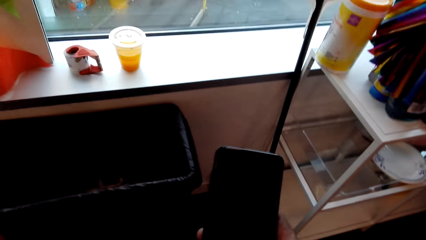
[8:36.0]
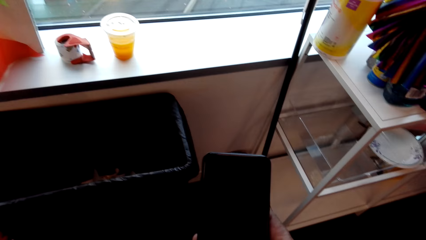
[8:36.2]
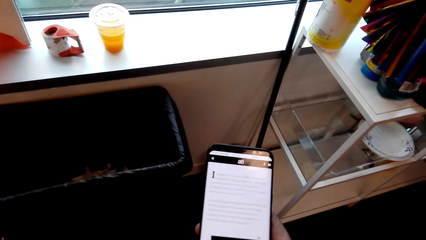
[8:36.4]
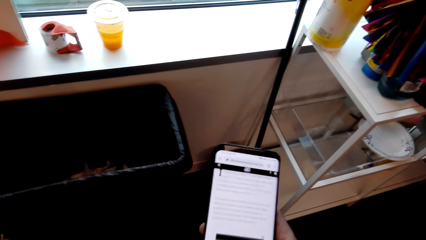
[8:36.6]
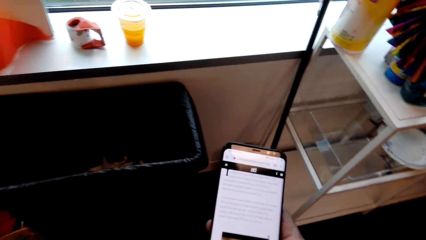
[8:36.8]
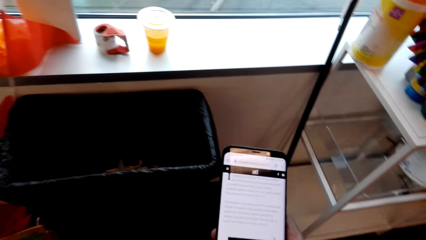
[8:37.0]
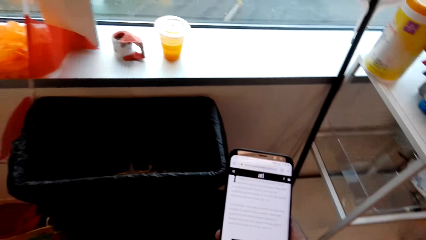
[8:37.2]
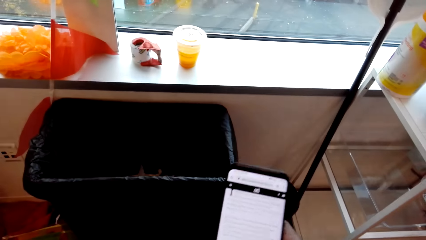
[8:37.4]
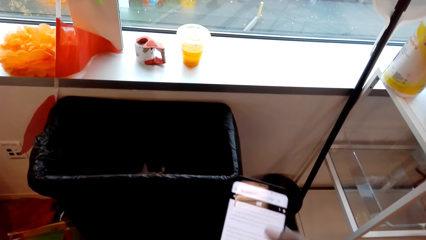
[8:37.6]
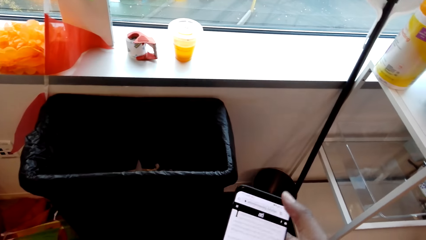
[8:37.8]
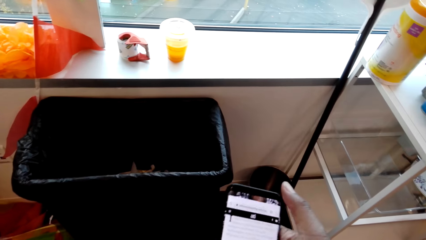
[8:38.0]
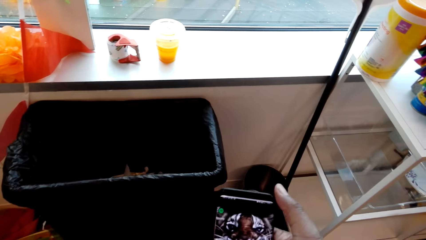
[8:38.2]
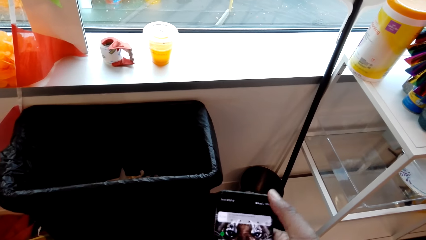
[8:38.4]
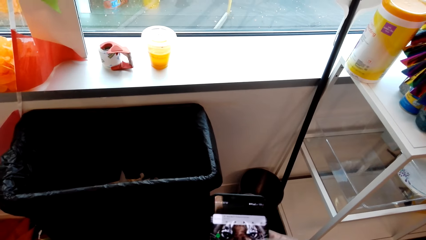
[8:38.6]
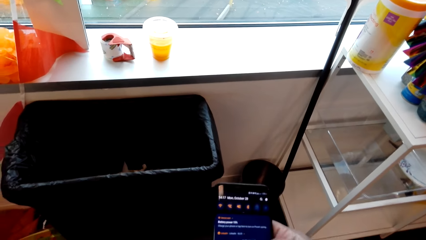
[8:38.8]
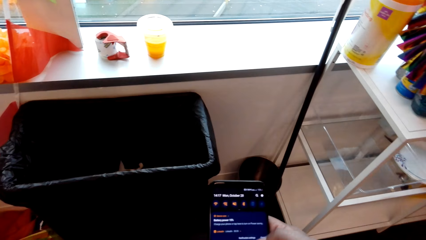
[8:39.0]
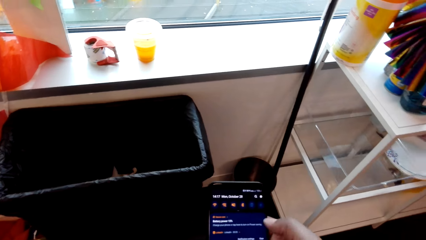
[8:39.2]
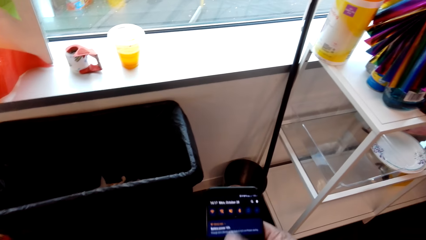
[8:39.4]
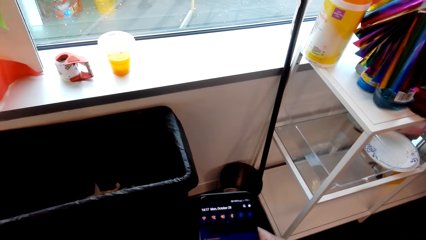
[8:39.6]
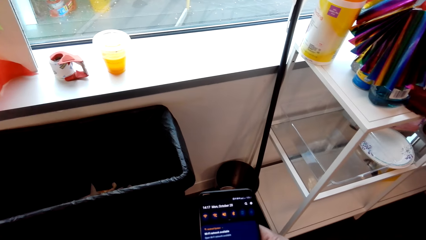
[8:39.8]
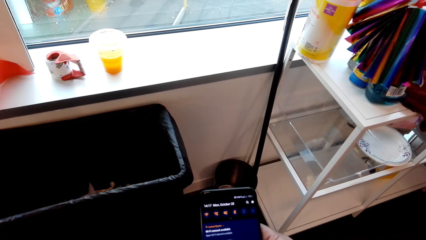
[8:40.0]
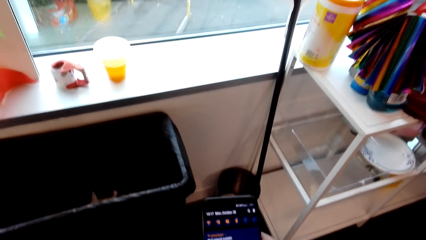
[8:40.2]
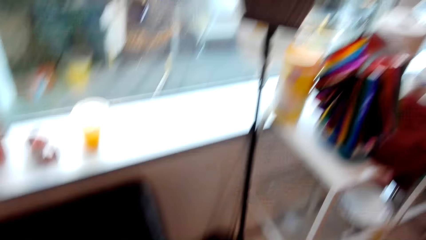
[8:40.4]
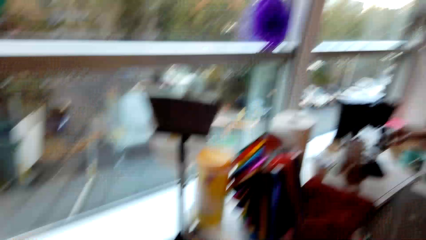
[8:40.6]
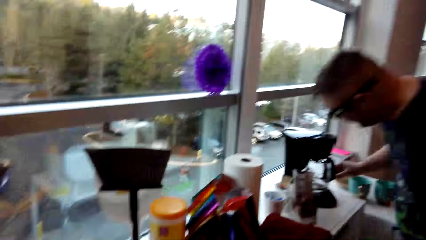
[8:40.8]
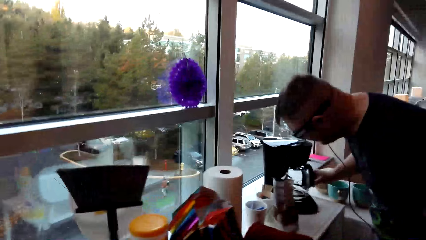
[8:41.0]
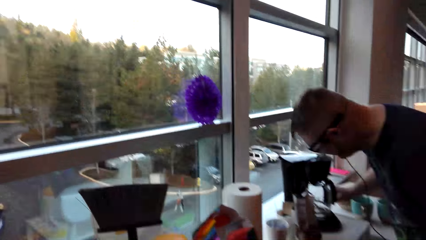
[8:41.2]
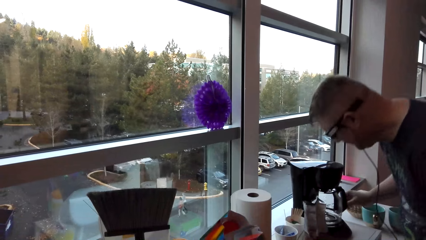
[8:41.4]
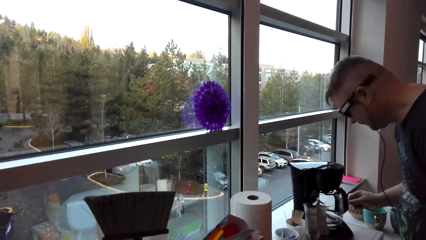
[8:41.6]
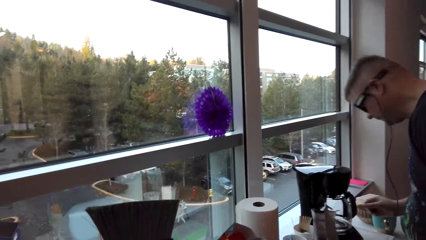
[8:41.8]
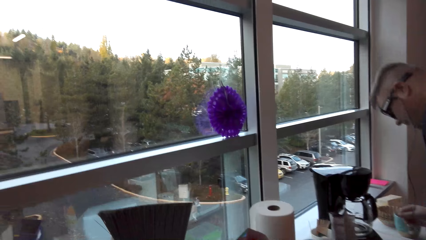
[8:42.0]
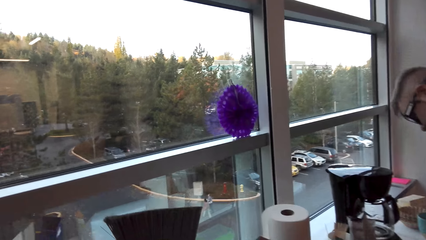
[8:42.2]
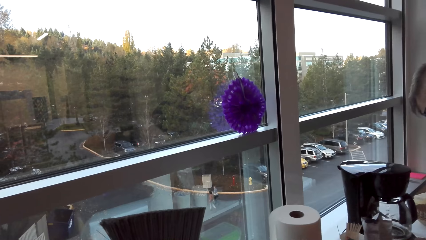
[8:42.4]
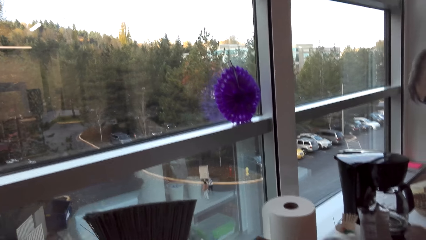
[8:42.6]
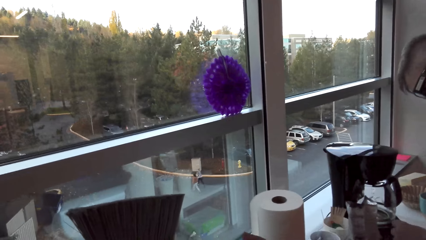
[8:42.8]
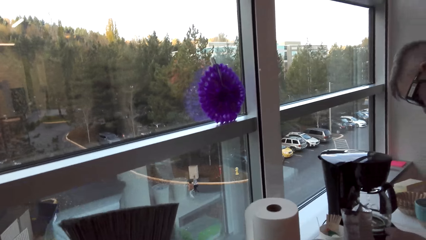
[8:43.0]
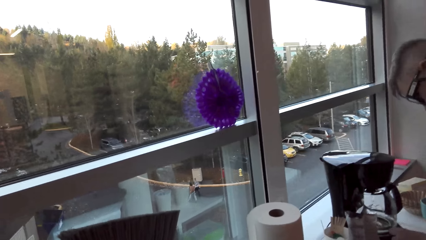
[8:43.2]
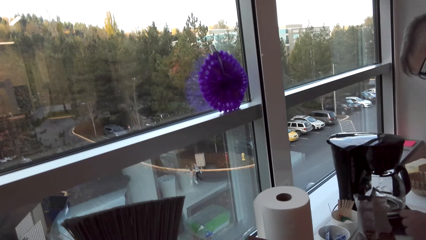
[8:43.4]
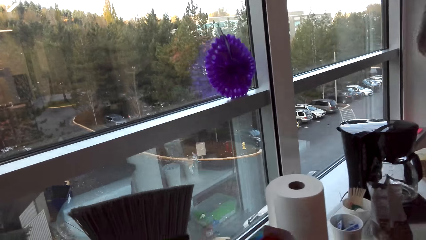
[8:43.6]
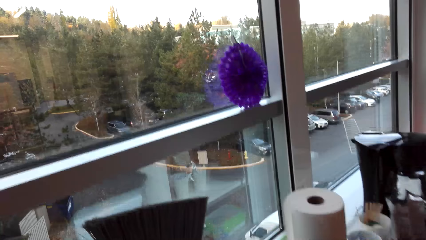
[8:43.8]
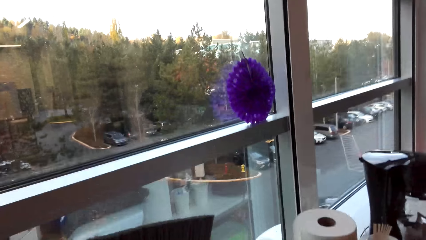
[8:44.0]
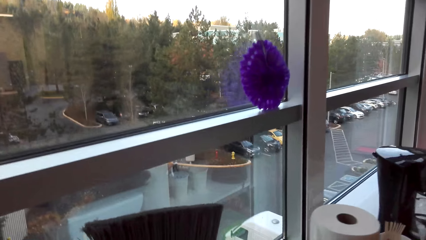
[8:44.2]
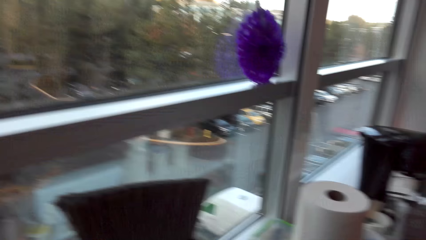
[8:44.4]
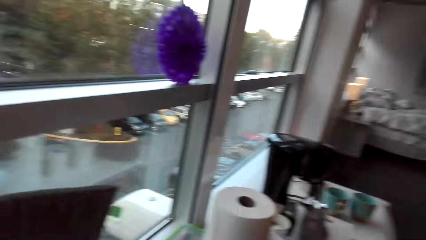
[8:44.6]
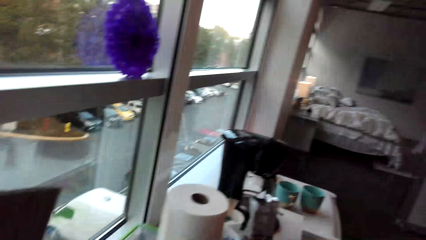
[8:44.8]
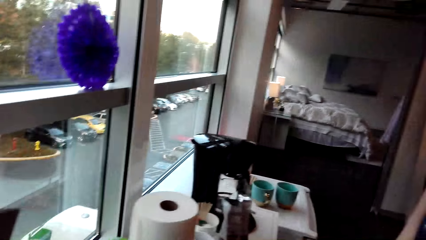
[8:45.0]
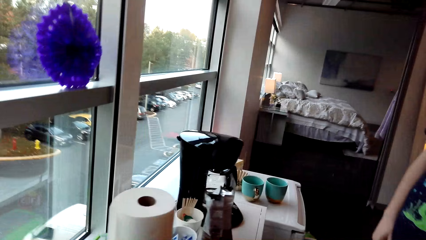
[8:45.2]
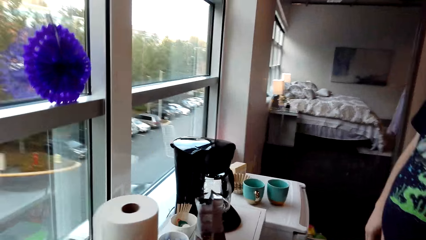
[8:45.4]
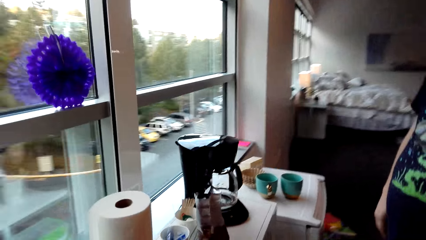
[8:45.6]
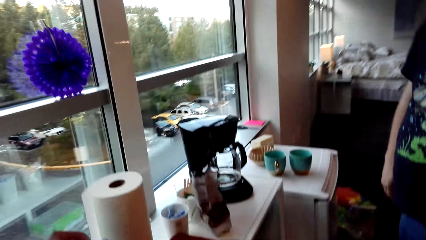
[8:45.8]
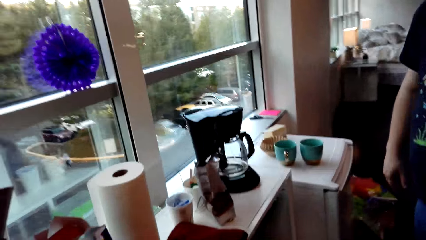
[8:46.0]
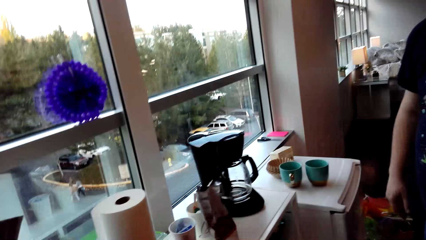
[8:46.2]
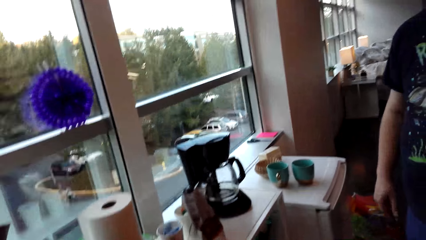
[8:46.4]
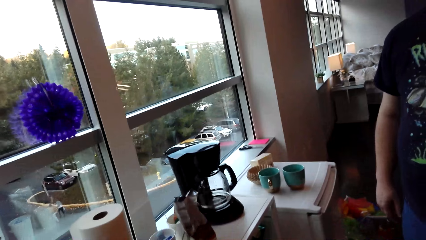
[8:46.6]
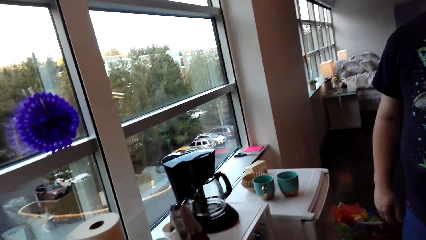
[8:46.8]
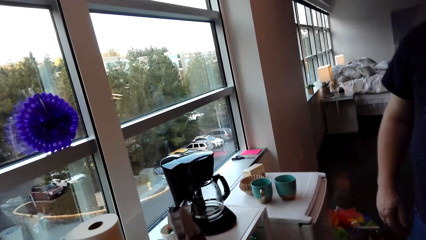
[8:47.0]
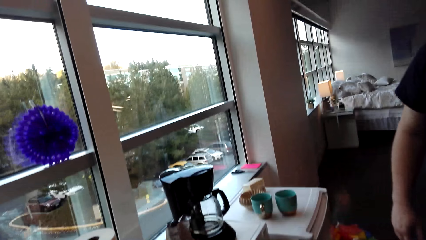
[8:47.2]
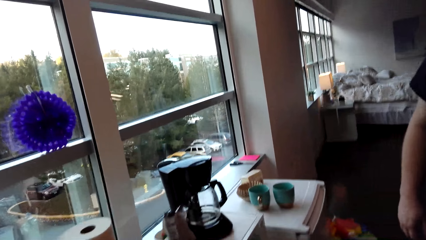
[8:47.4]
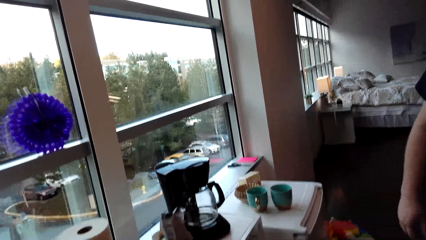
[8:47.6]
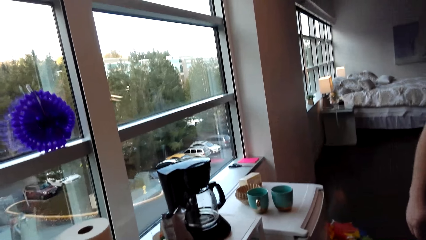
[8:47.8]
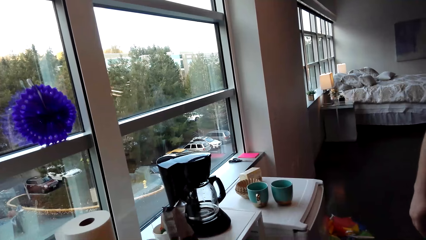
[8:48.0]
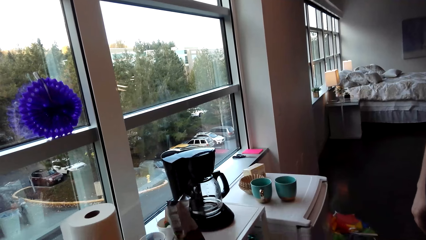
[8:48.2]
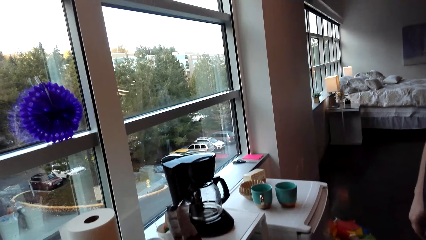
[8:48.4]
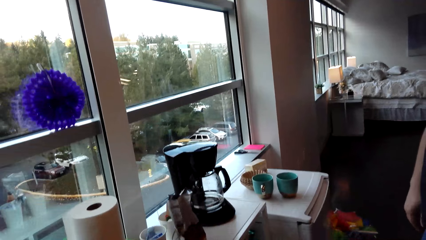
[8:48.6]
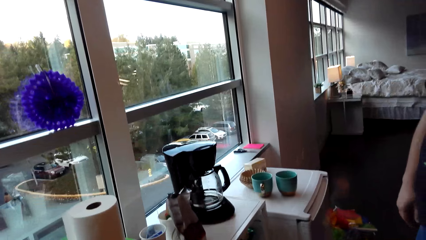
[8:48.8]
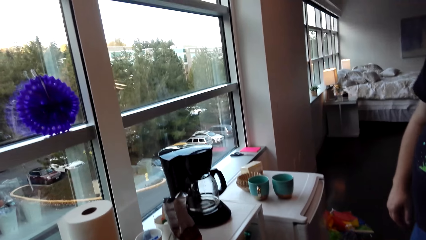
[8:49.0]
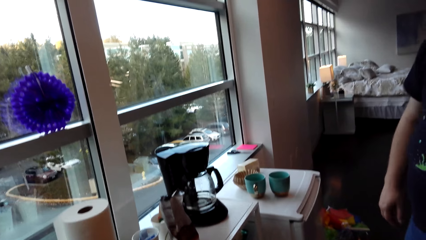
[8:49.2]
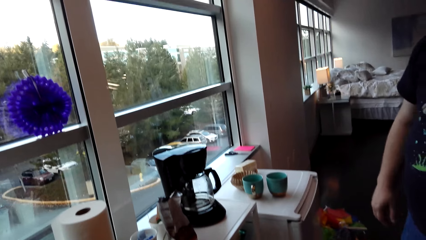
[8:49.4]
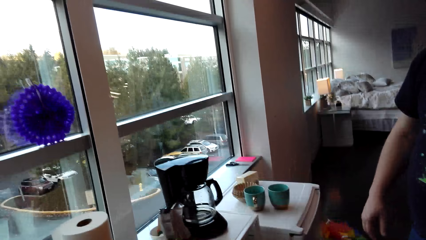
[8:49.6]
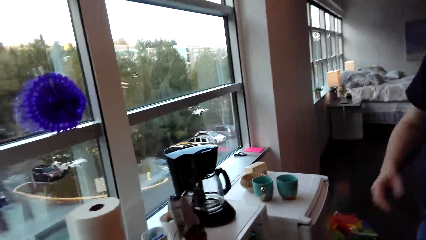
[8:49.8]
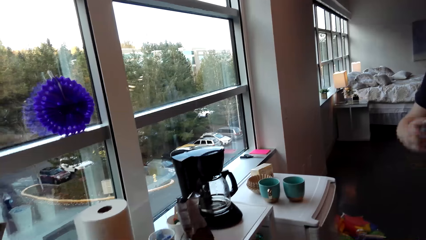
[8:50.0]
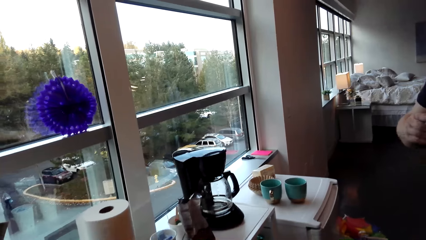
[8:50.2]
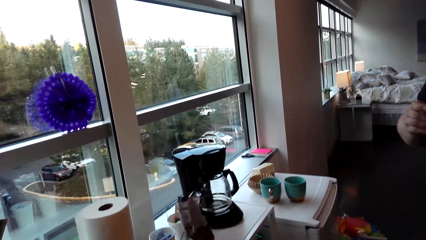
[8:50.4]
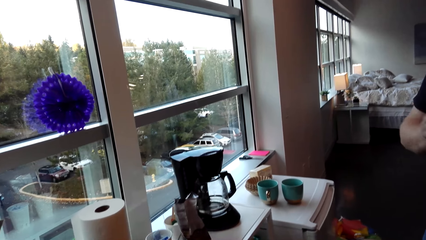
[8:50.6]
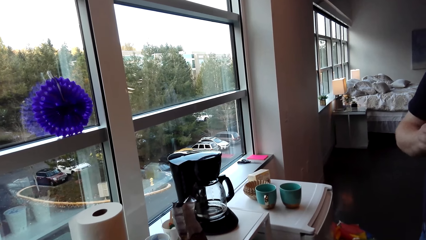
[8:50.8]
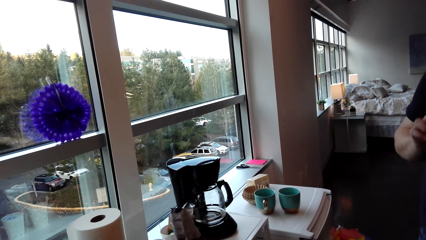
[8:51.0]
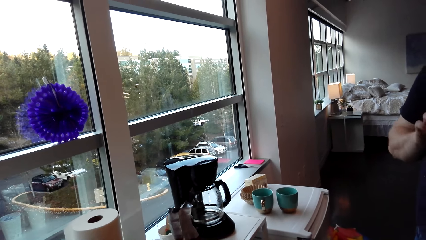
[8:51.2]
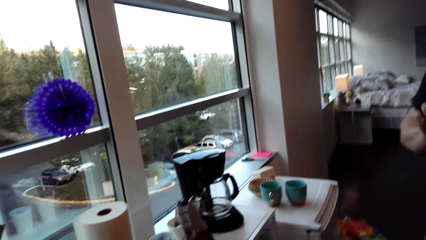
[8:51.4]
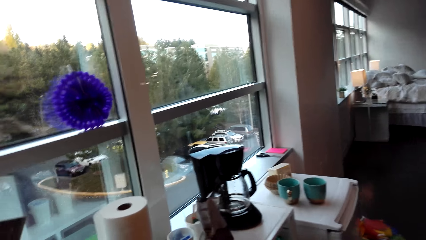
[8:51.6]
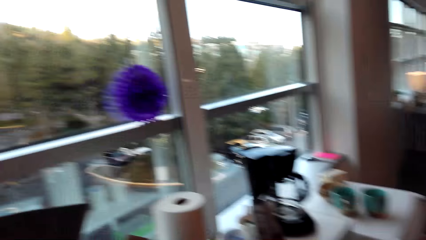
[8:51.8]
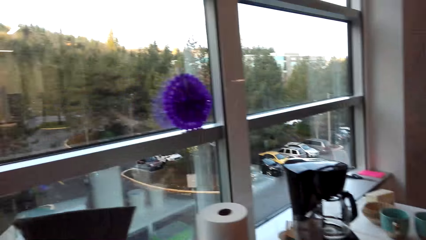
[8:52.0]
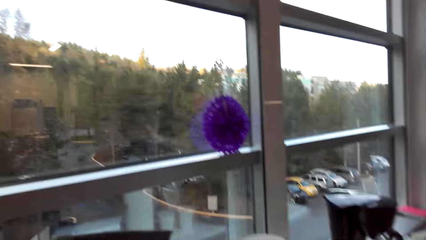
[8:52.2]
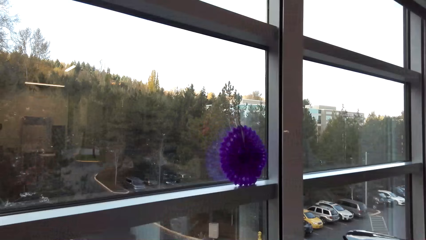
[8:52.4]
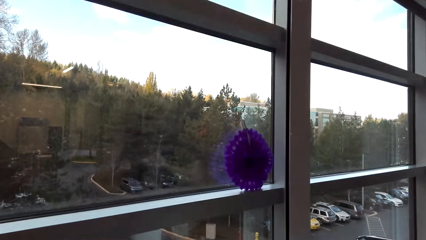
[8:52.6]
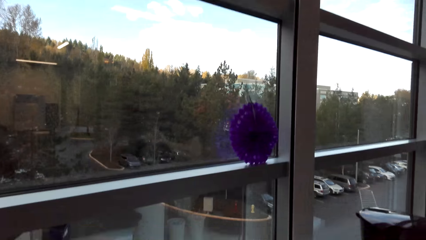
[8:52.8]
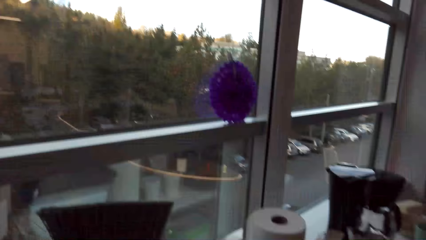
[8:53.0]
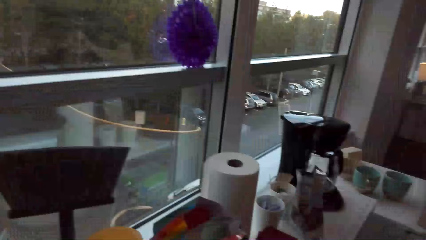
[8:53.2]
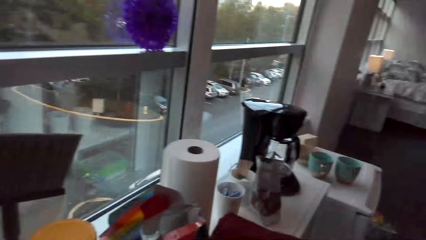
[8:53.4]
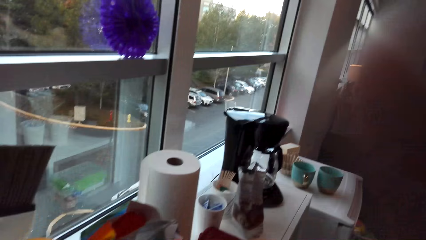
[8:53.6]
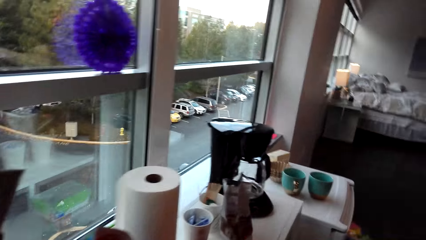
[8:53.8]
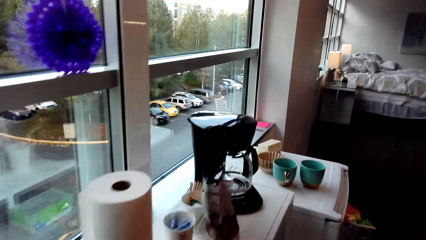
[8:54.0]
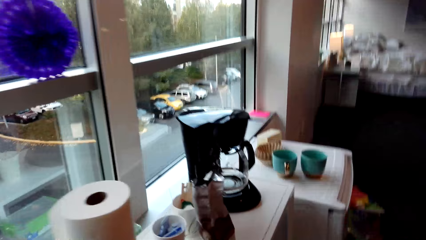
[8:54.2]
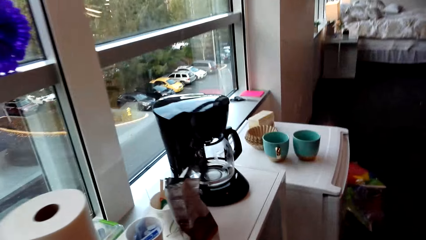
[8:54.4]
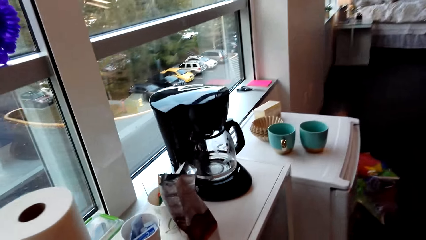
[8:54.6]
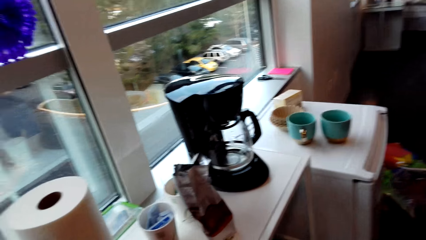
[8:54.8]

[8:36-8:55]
The camera wearer takes out the phone from the pocket. They scroll through the phone. A man looks at the coffee maker. He fixes the jug. The camera wearer speaks. The man speaks to the camera wearer.
